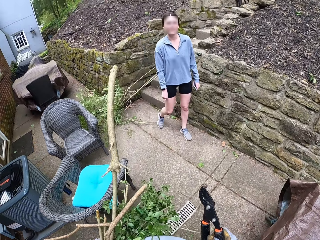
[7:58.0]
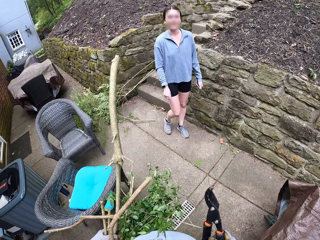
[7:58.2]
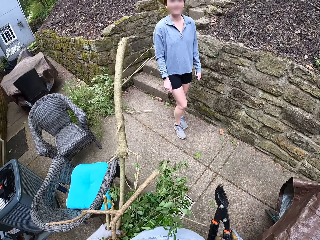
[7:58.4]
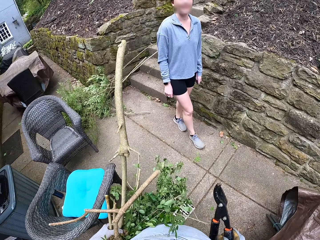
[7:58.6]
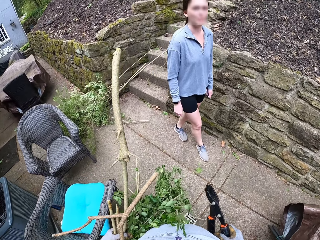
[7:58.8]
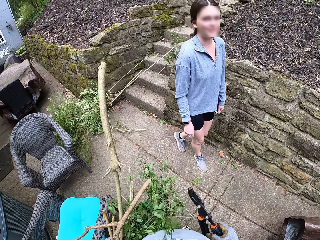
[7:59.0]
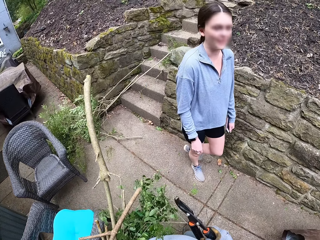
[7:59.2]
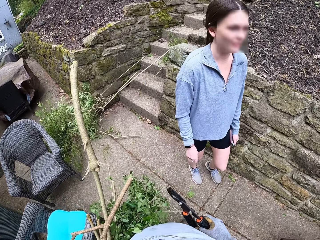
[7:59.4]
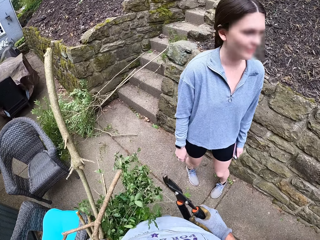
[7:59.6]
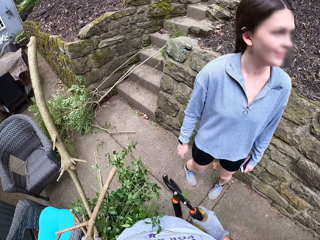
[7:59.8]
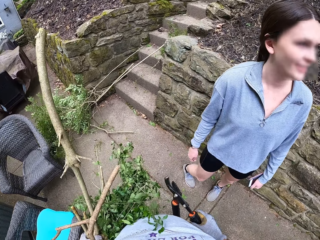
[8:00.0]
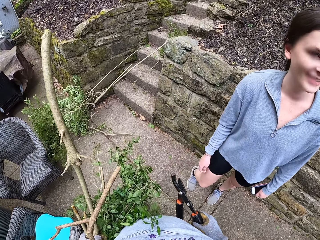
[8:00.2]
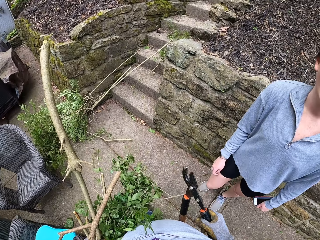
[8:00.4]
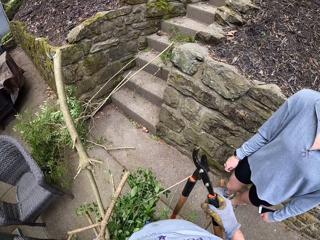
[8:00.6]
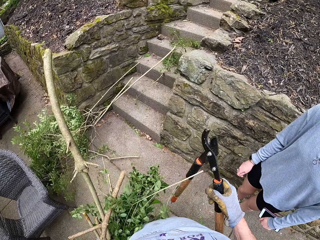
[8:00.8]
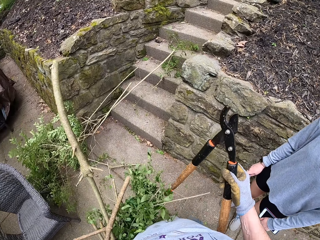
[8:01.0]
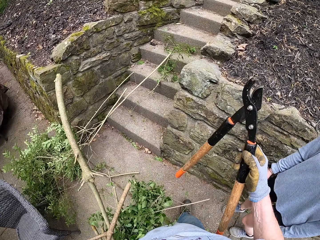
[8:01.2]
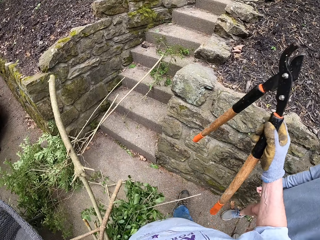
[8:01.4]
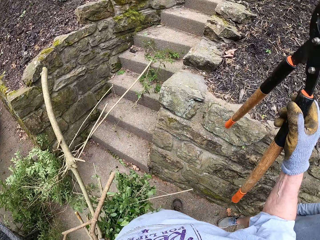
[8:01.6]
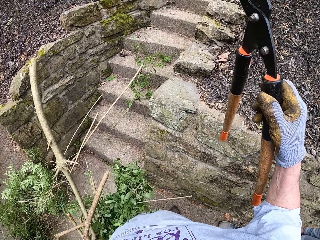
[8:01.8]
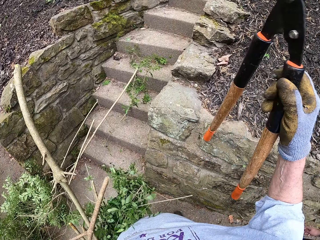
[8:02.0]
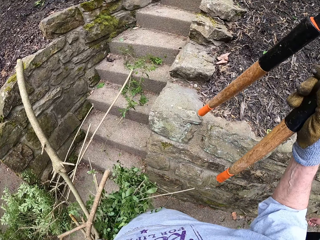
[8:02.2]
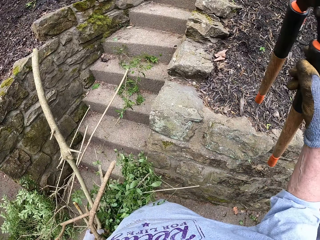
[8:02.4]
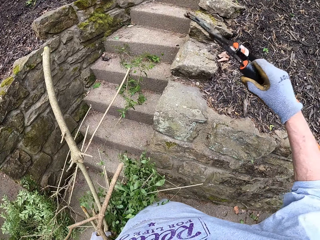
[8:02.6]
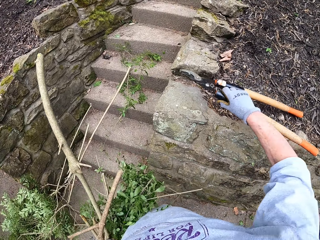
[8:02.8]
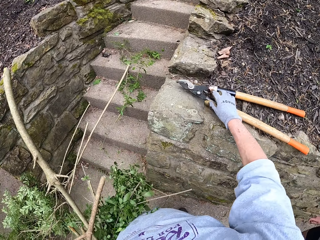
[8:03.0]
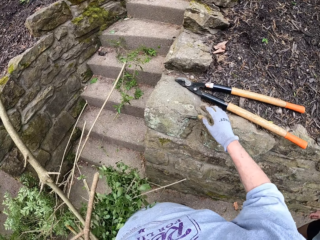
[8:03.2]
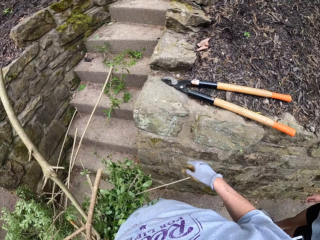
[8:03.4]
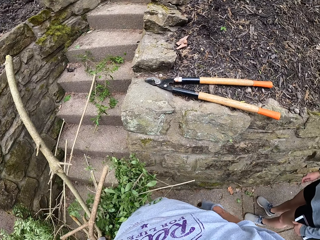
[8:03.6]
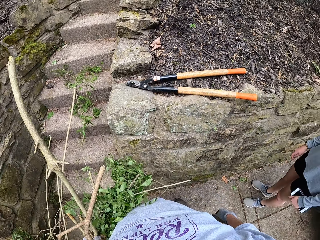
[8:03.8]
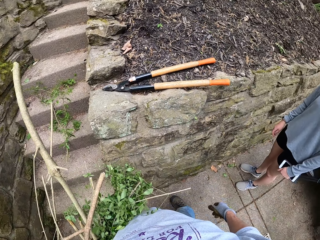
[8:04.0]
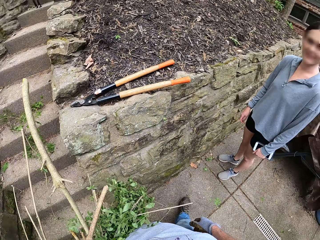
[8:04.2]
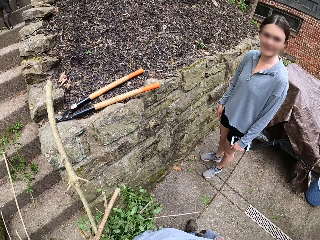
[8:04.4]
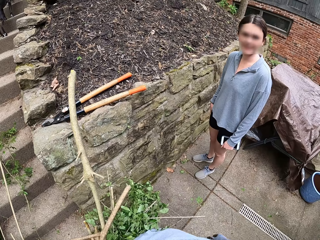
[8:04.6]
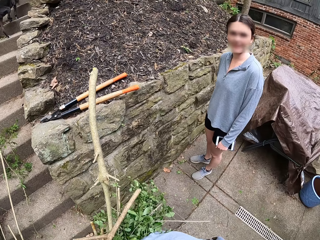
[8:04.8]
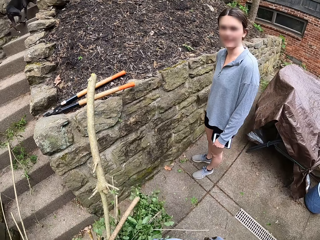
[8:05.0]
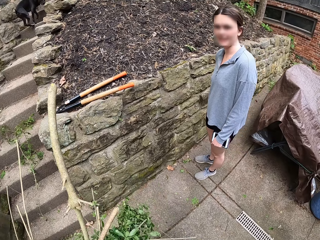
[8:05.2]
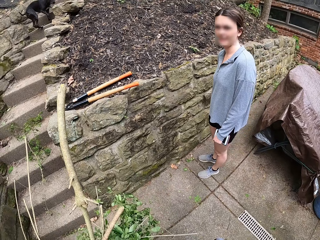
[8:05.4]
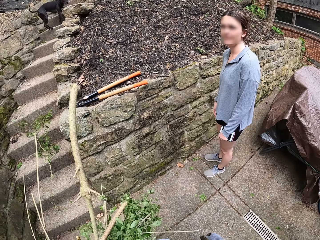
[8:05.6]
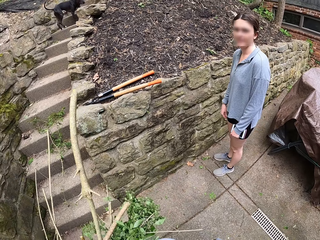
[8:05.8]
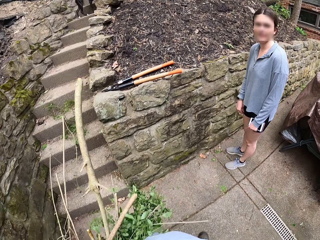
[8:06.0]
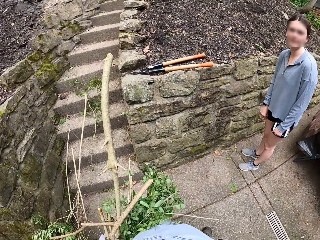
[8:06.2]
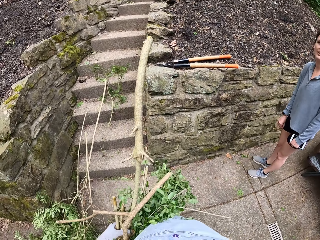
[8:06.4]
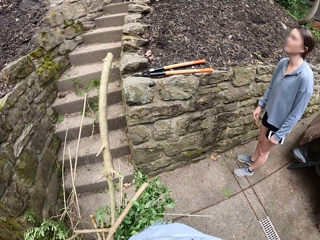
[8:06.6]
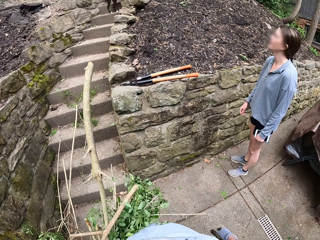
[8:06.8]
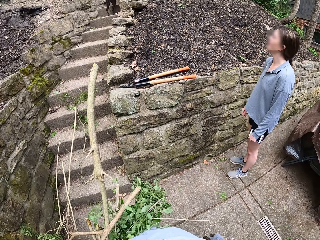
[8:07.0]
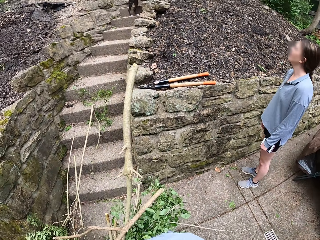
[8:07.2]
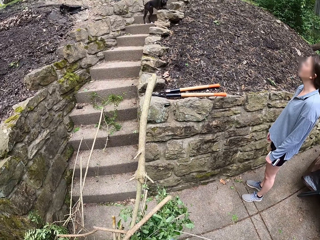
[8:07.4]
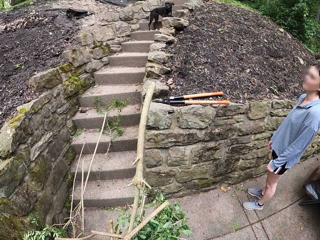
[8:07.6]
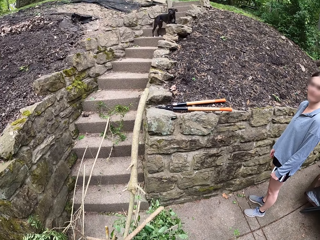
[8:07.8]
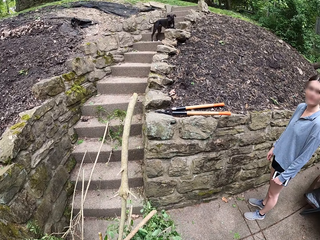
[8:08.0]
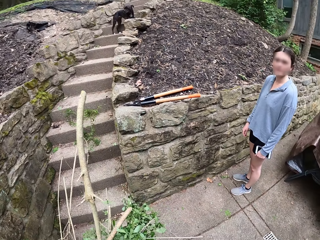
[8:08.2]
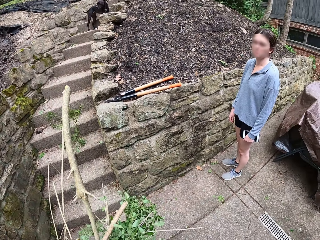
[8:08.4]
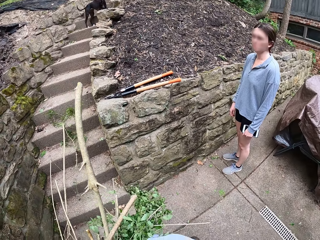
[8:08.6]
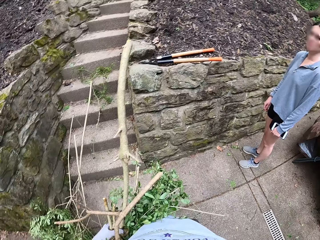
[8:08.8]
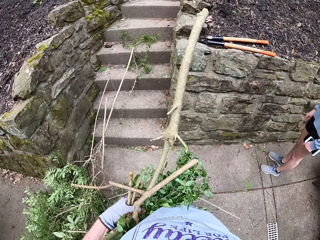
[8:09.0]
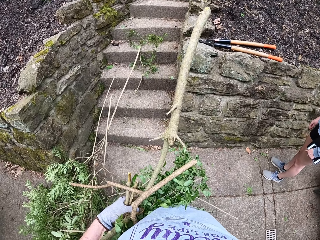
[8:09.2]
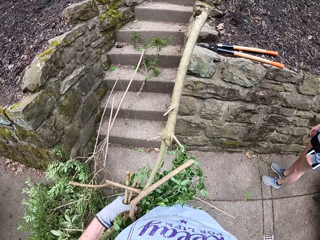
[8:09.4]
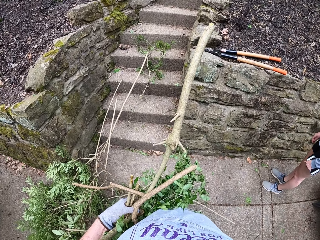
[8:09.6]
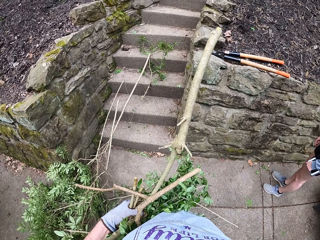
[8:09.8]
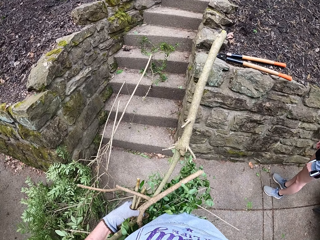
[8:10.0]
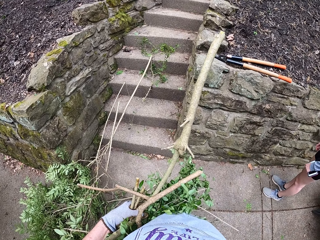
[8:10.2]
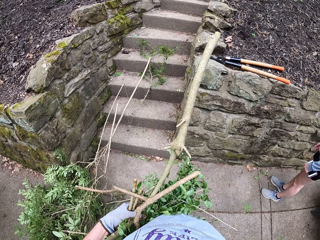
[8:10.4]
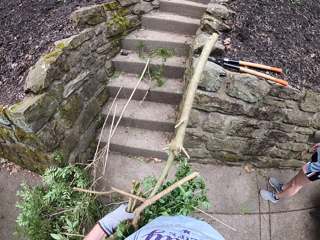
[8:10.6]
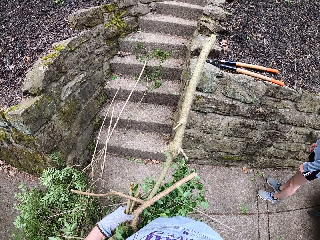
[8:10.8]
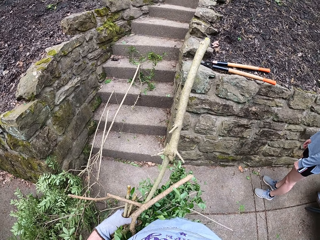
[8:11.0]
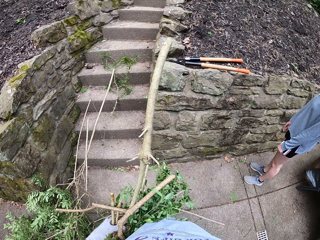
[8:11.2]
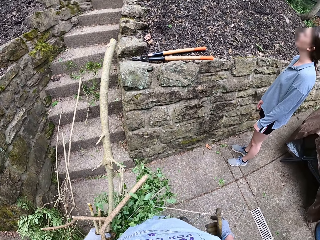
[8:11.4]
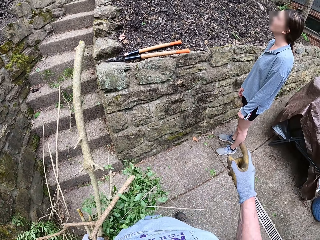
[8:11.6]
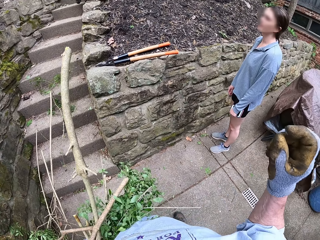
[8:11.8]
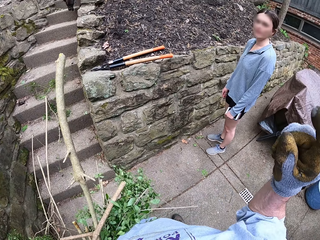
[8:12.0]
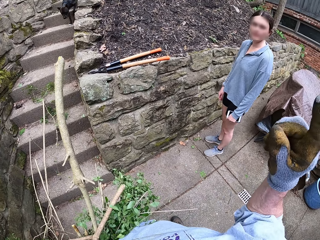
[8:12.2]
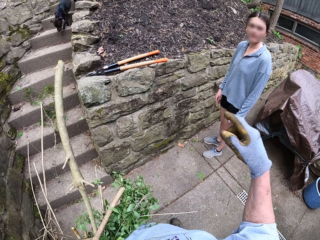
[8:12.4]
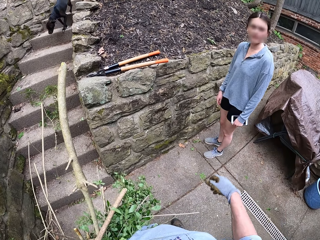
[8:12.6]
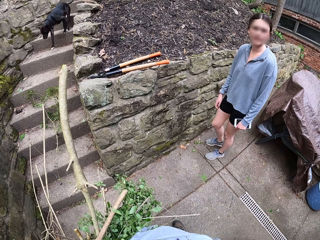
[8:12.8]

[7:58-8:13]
The camera wearer converses with a woman. They put the axe down. They converse with the woman.

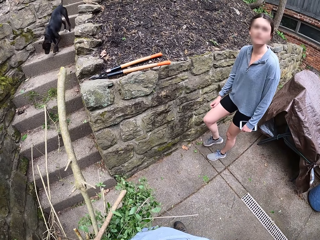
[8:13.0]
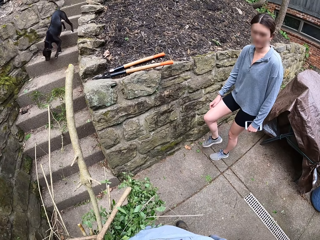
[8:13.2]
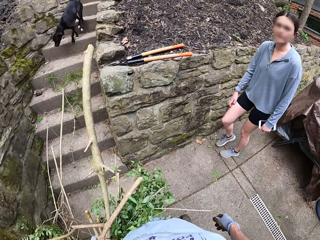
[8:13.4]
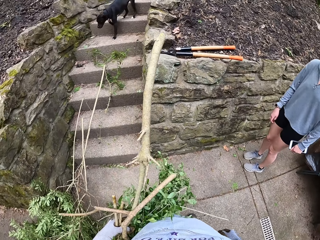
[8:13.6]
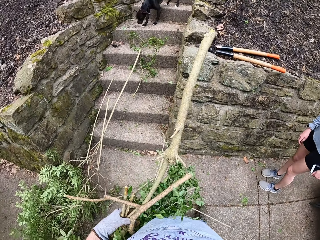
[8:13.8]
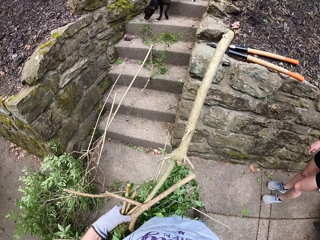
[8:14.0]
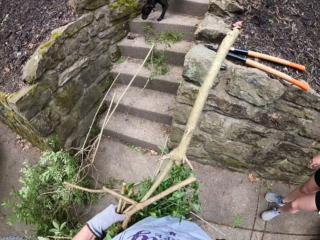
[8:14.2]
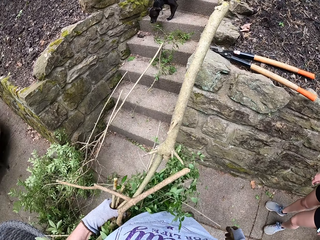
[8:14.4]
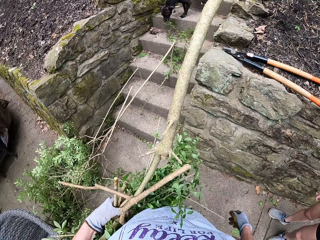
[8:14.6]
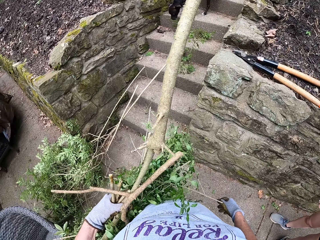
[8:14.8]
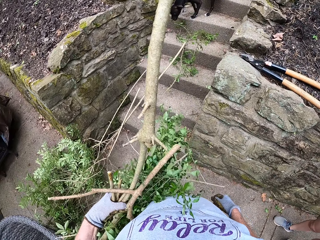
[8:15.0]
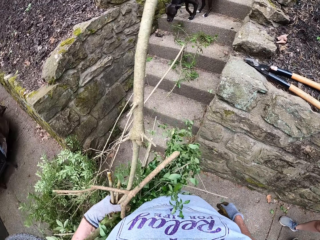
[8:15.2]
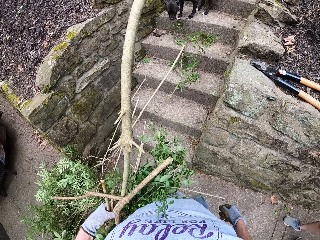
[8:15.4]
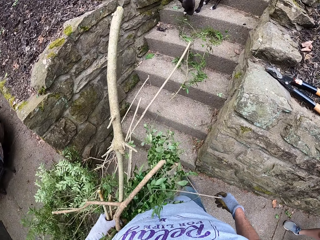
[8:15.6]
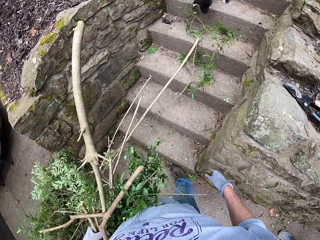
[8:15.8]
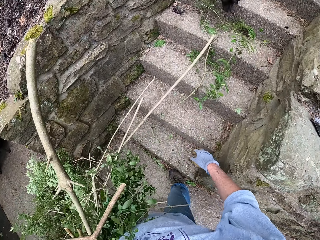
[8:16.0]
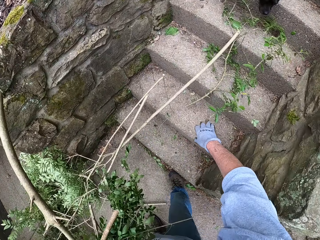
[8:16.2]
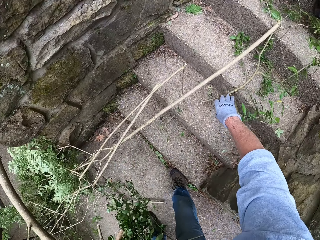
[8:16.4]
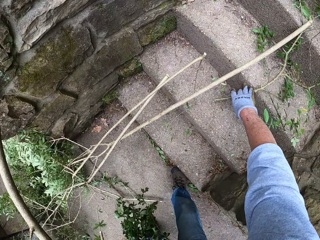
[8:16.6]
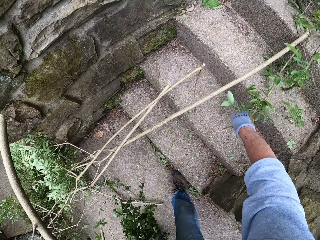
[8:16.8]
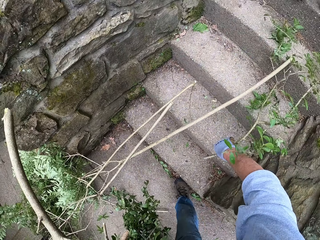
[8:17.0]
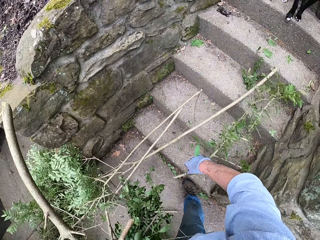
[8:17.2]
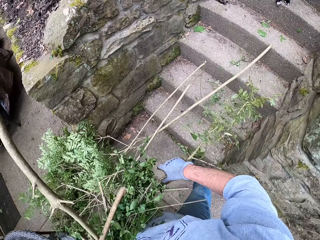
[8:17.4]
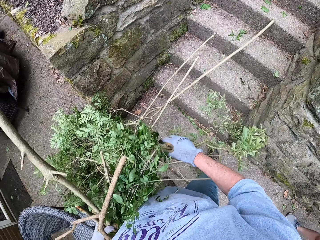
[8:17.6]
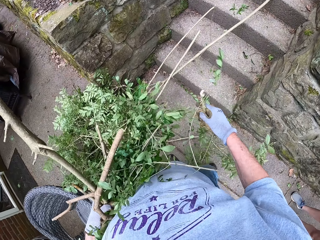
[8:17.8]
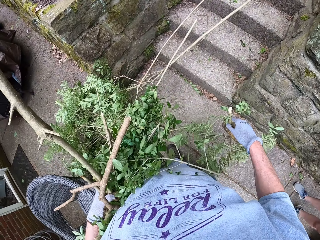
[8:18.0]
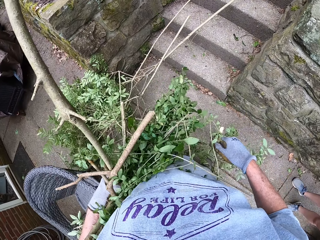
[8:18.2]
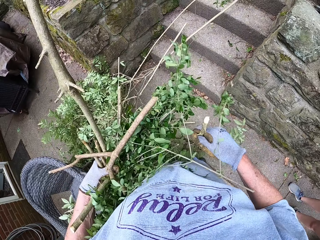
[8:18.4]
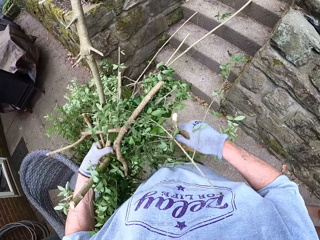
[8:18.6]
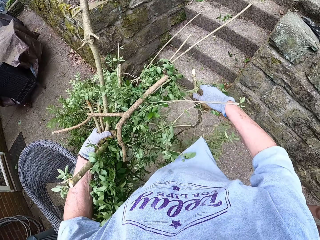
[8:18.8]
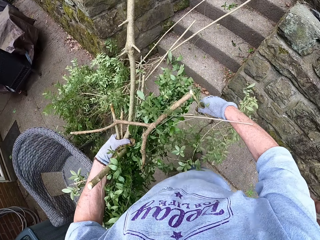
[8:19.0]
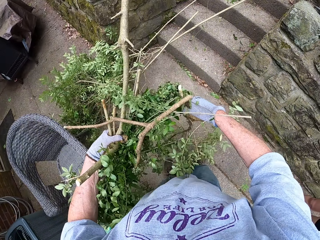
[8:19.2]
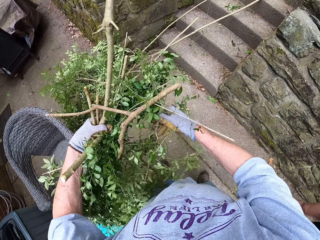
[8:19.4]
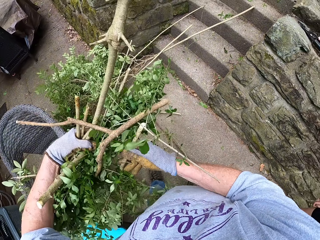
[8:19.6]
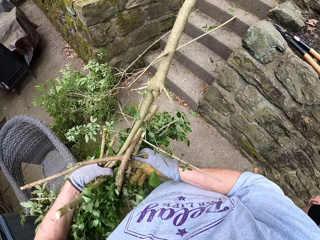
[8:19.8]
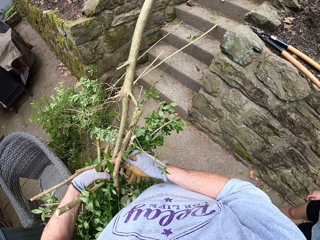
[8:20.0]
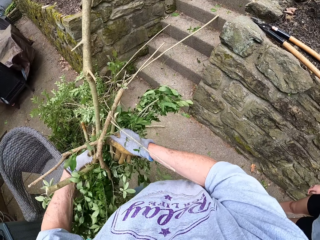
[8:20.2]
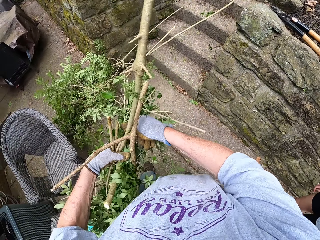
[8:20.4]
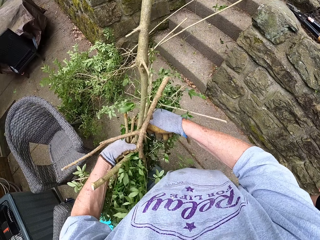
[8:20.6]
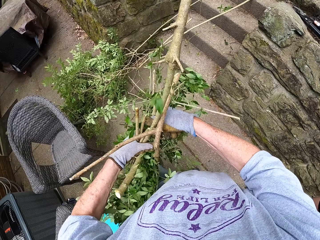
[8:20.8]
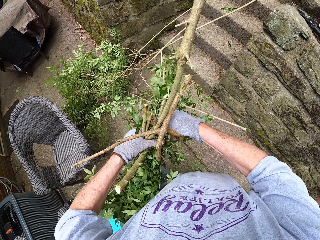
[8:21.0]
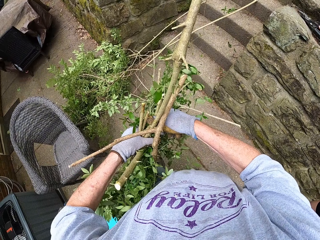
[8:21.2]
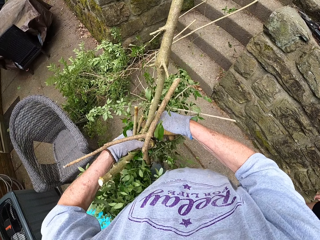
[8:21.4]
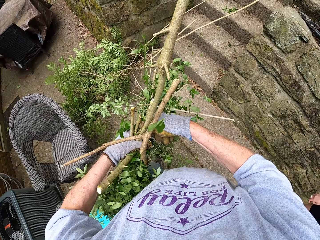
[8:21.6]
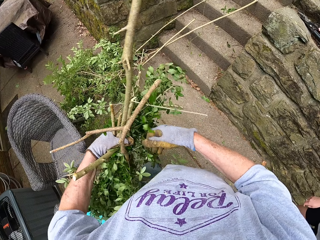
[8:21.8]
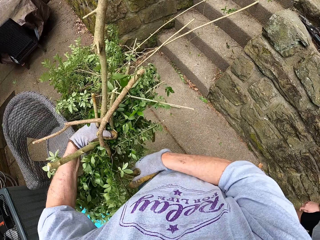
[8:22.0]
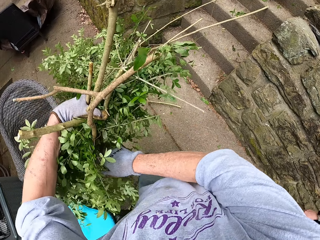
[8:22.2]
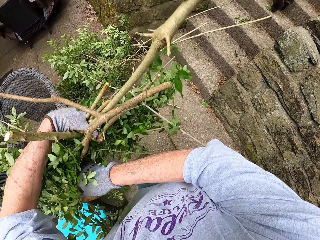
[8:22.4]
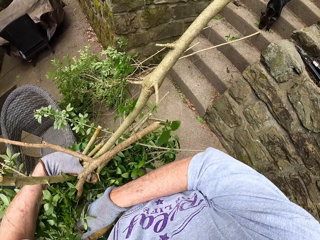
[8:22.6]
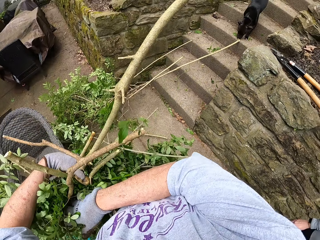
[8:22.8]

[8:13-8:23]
The camera wearer collects a branch of a tree from the ground.
